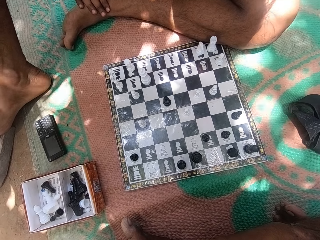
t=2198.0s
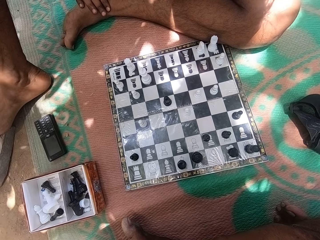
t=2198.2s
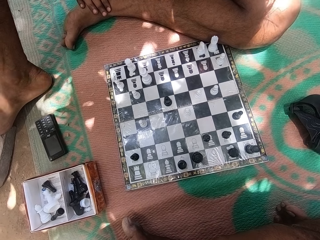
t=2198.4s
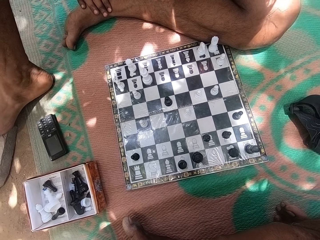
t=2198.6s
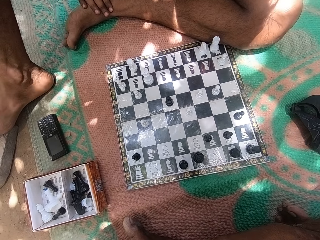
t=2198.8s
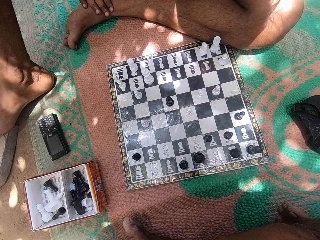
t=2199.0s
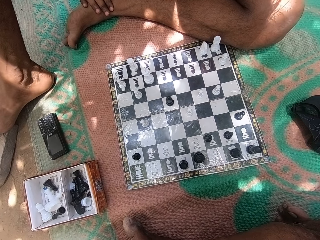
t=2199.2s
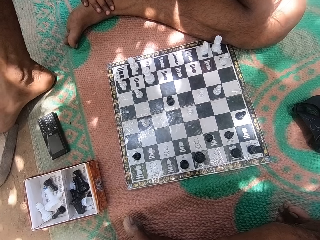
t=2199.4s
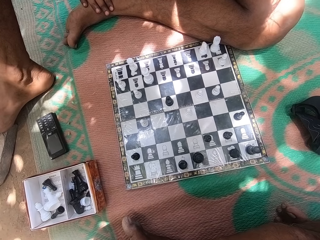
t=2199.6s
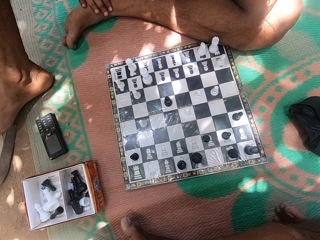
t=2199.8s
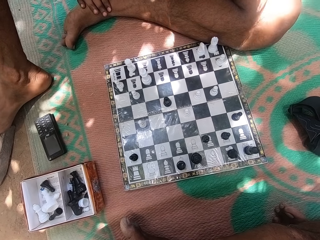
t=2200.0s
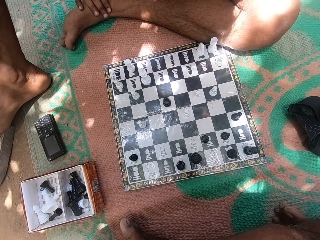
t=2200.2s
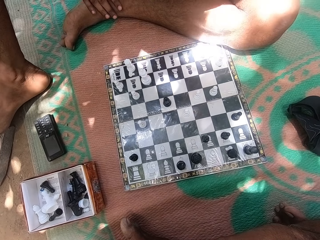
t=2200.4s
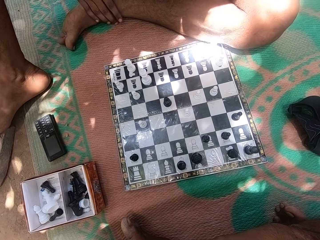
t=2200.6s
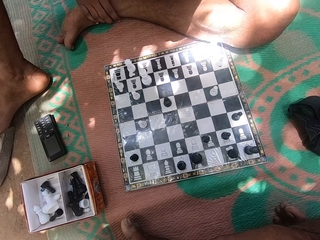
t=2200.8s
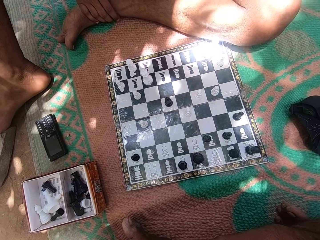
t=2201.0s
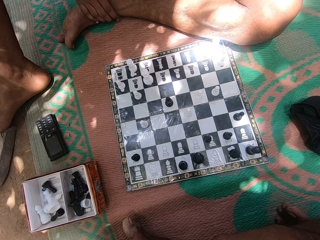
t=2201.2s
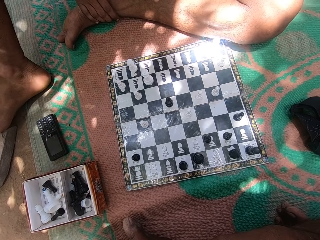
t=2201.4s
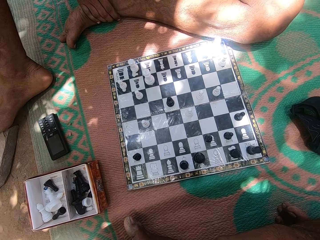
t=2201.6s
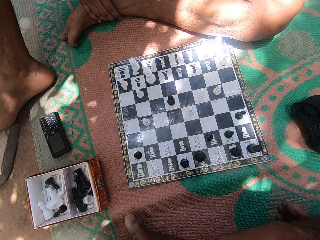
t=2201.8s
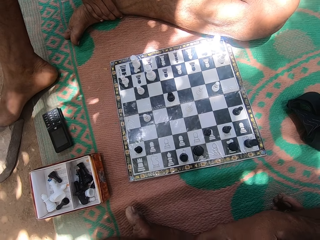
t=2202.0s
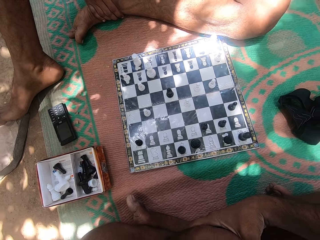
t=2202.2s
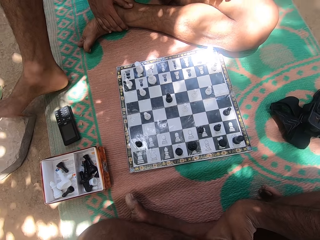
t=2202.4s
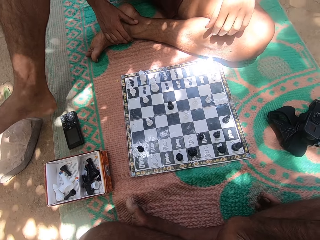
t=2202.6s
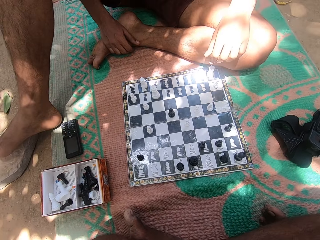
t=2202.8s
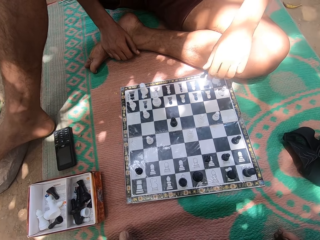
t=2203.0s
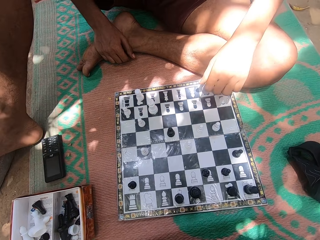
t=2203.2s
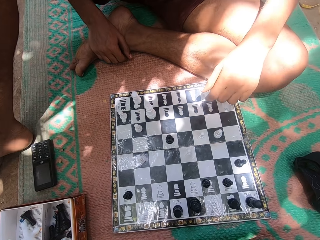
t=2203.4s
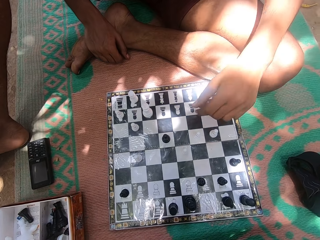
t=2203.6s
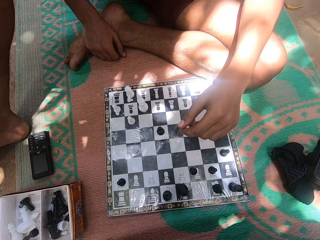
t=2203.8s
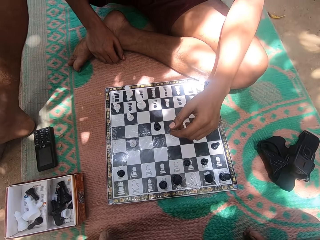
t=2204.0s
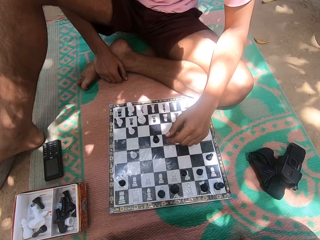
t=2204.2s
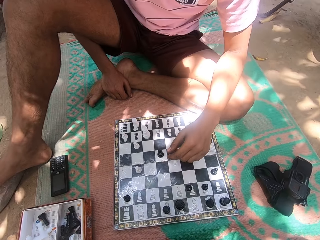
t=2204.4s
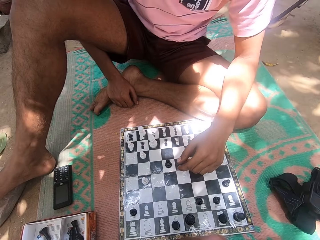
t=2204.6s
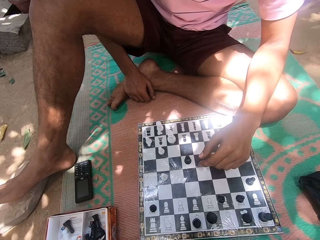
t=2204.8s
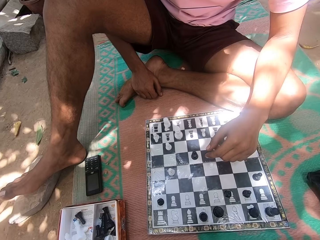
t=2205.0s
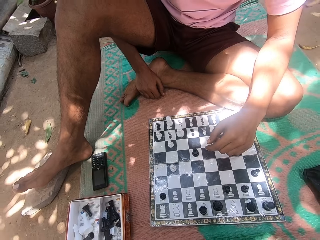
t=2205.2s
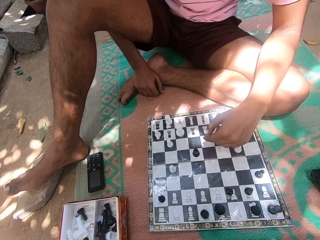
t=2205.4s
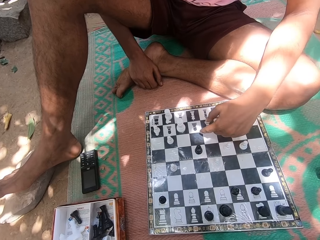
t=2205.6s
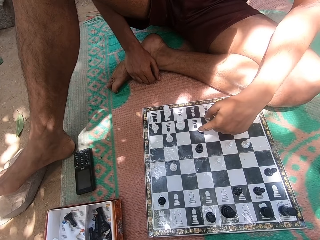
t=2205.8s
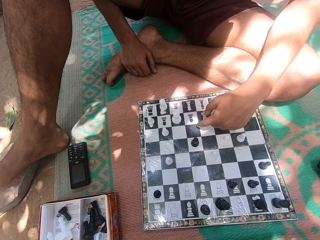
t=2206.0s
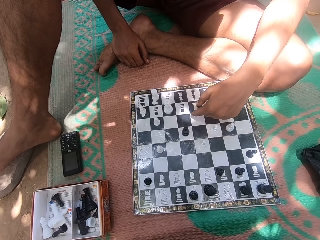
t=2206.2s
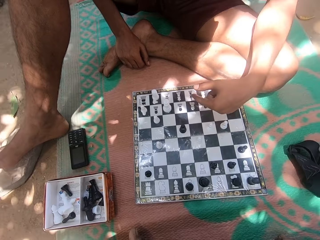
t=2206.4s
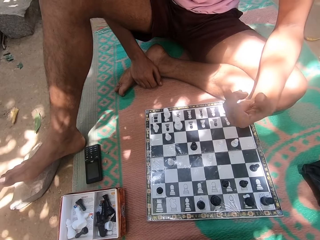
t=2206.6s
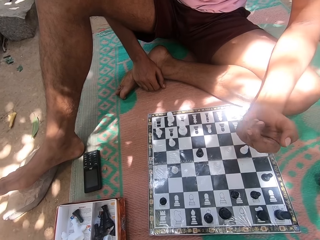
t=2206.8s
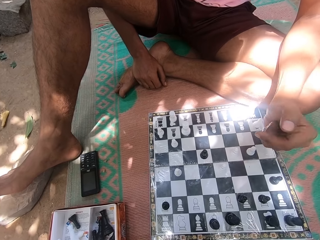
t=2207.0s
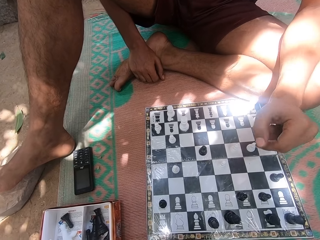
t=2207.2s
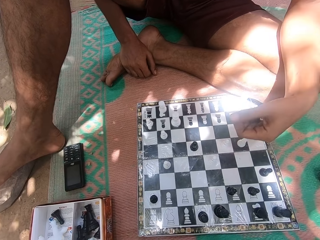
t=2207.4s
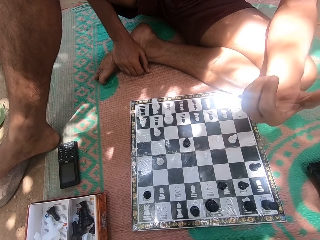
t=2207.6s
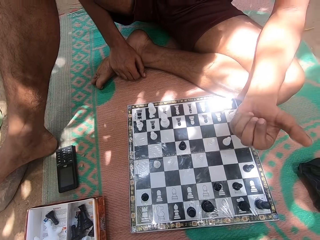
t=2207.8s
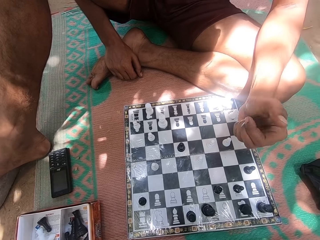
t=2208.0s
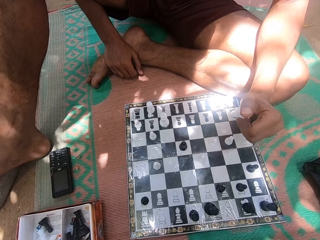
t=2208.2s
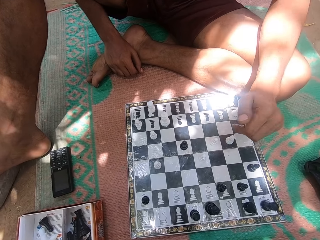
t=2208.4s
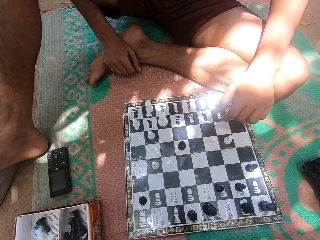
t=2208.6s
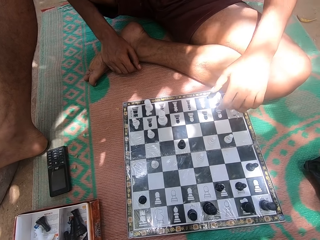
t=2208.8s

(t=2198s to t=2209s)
The camera wearer moves his body. A person moves his right leg. The camera wearer looks at the chess board. The person looks at the chess board, touches the chess board, and turns his left hand.

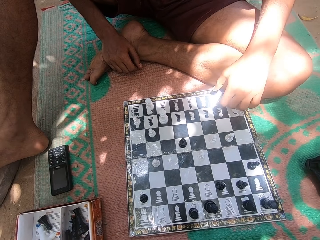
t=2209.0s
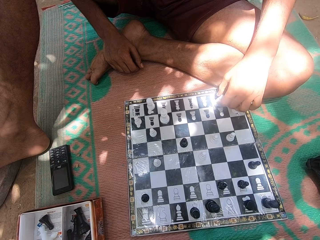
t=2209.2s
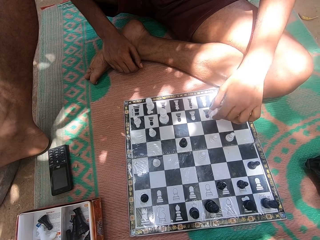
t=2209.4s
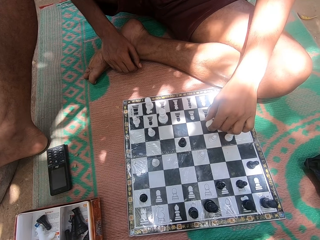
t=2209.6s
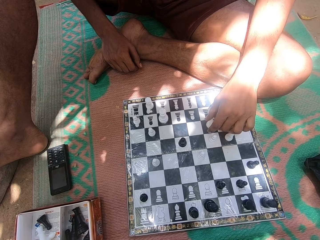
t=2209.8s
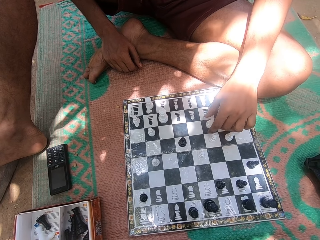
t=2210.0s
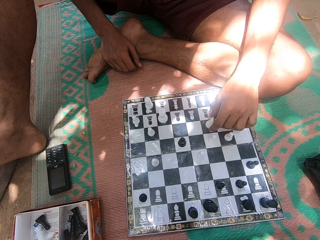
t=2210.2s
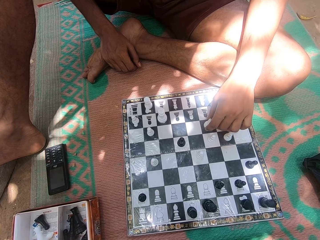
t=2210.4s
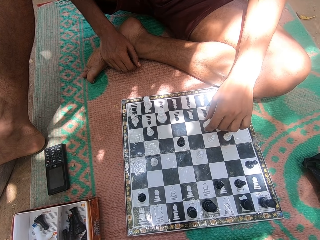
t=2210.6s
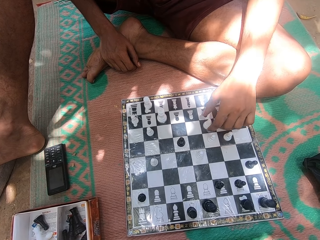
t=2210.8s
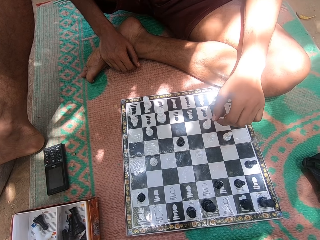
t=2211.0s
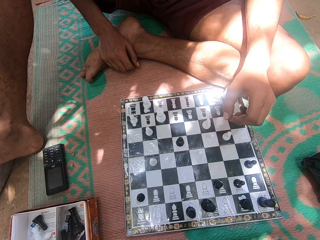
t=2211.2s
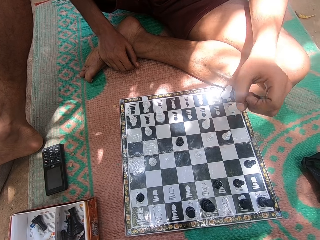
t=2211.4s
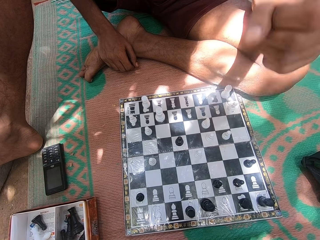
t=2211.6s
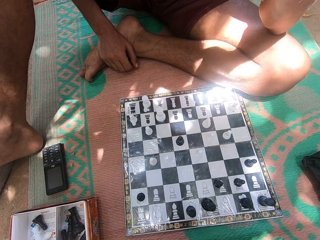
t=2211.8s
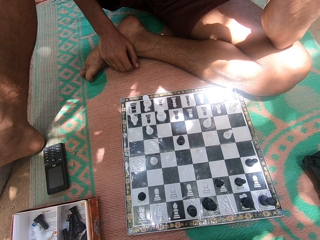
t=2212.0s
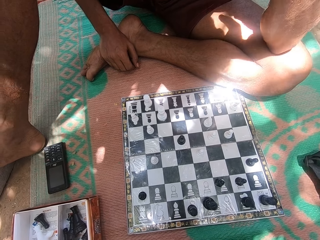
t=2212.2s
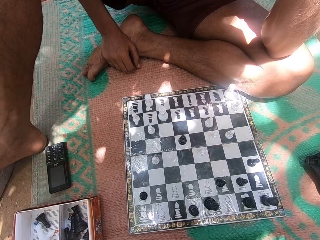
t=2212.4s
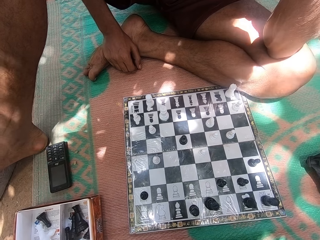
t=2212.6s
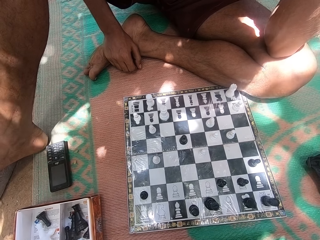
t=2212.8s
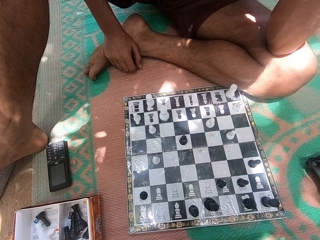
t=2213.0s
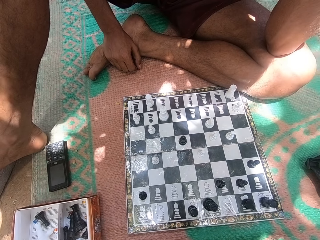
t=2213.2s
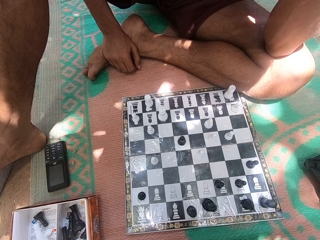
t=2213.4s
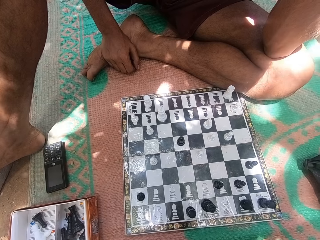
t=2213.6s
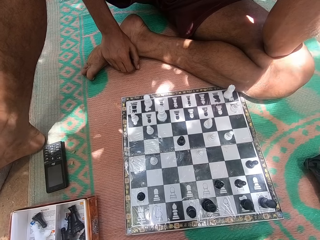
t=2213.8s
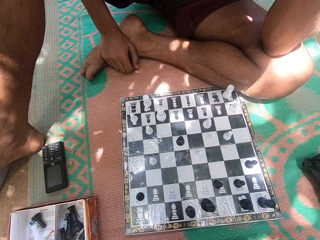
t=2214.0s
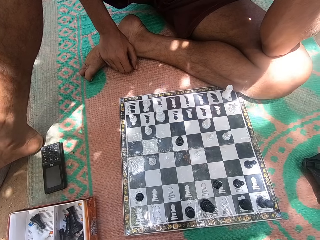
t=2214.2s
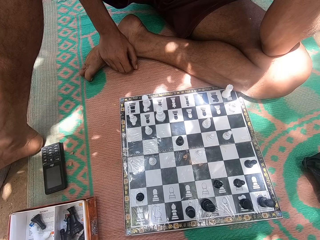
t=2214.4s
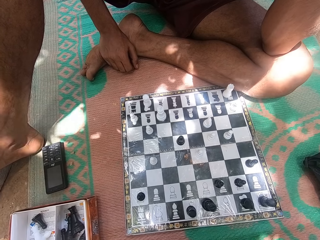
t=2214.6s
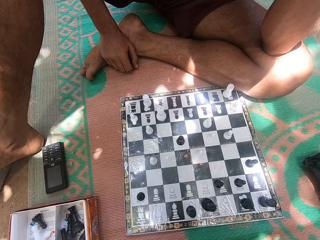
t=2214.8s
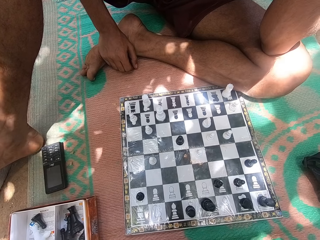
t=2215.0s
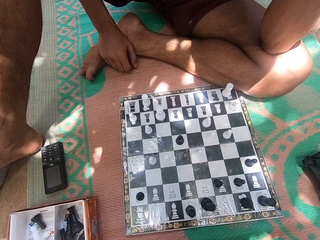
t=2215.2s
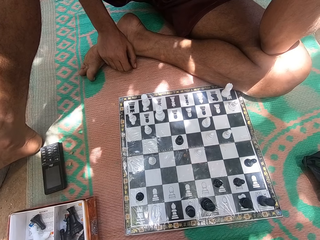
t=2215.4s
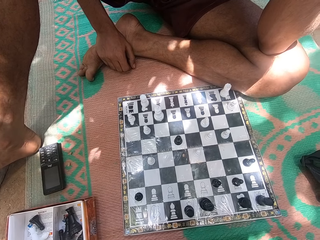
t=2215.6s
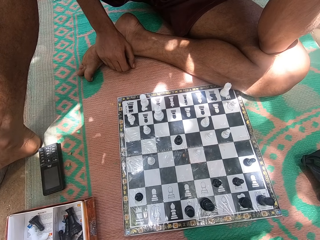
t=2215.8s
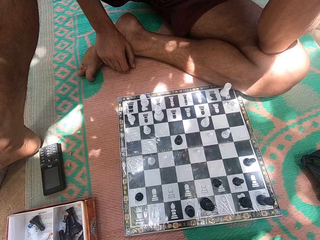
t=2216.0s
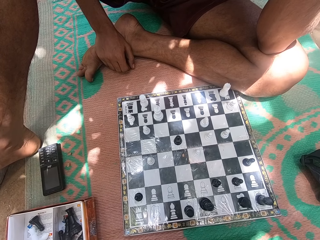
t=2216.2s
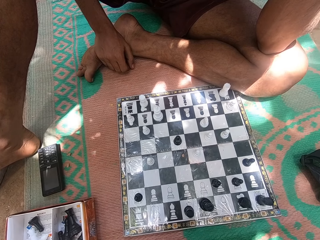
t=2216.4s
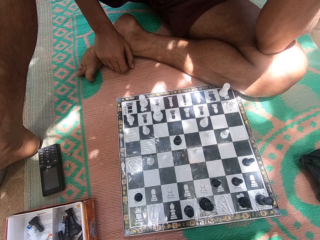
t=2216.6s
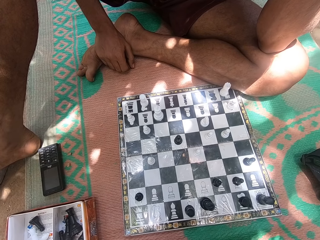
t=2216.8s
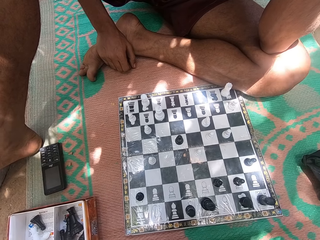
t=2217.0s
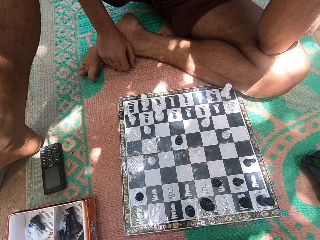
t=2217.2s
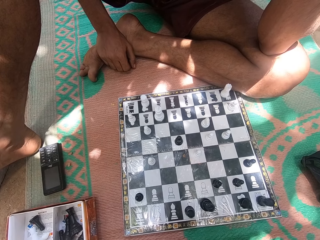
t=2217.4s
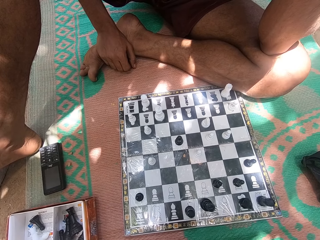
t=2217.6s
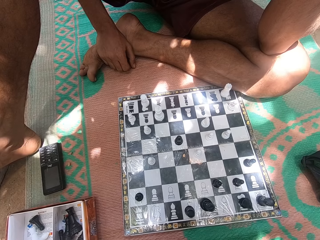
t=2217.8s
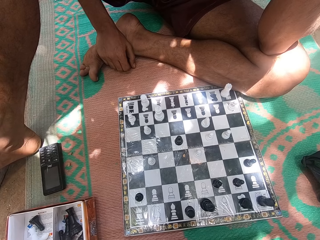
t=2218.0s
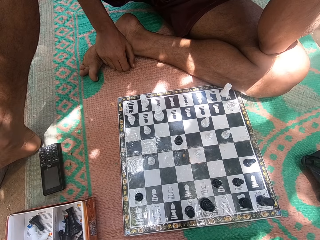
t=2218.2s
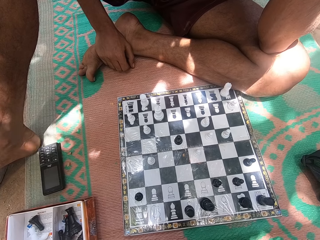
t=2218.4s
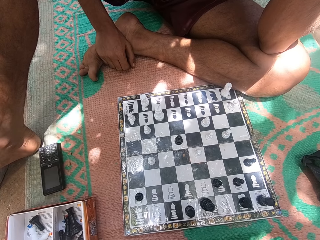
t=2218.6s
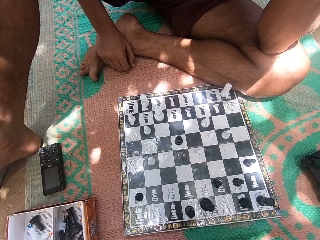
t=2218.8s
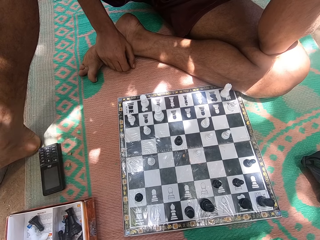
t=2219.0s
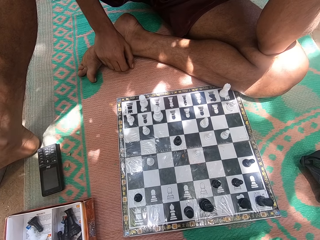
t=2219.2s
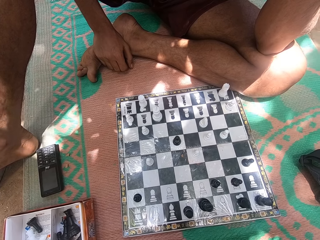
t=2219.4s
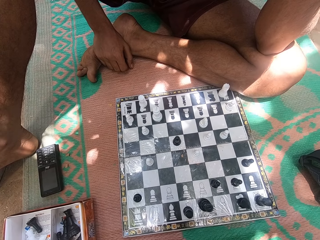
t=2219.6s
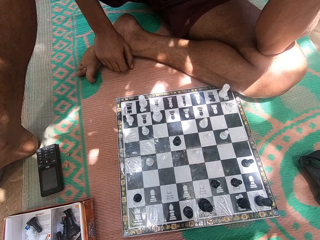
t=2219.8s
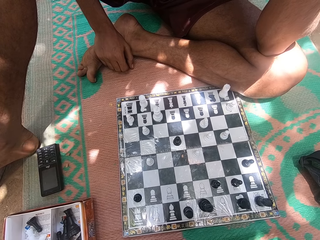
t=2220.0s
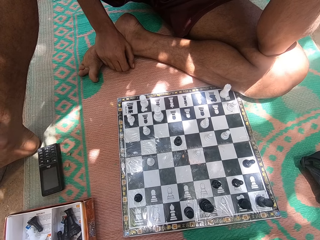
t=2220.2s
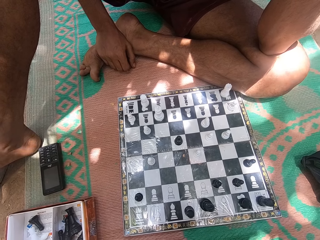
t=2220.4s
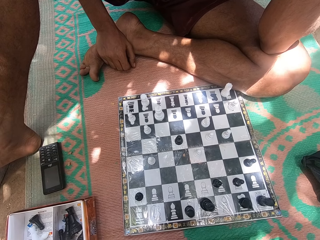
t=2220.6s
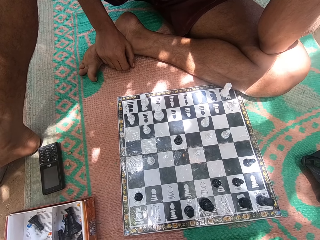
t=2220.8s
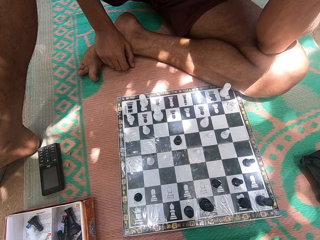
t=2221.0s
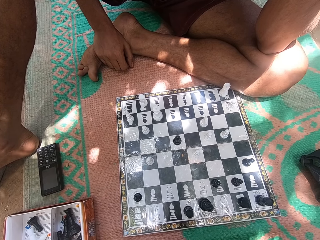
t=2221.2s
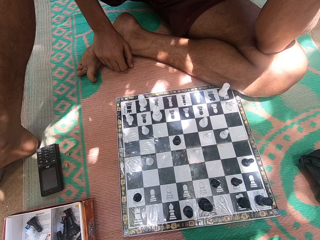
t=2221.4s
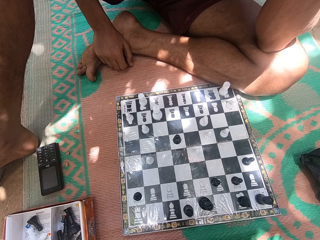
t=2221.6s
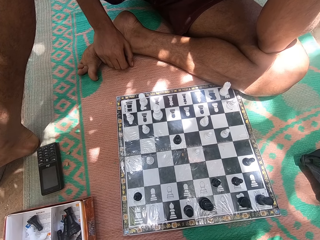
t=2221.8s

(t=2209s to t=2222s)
A person picks up a chess pawn and puts down the chess pawn. The camera wearer touches the chess pawn. They look at the chess board. The person looks at the chess board. The person shakes his left foot and looks at the chess board. The camera wearer looks at the chess board.
